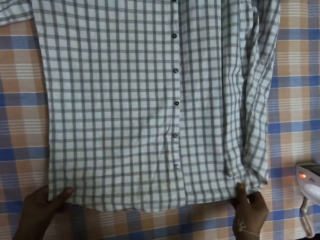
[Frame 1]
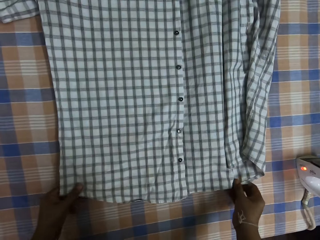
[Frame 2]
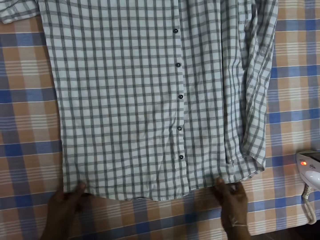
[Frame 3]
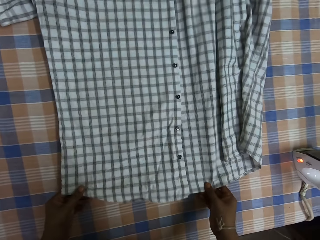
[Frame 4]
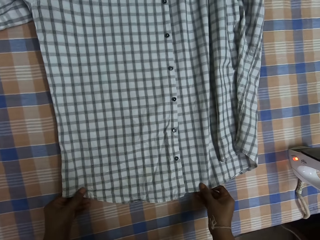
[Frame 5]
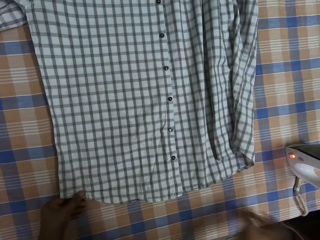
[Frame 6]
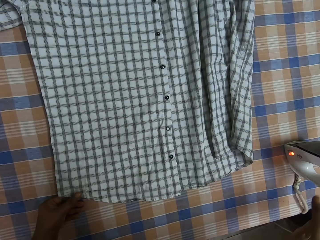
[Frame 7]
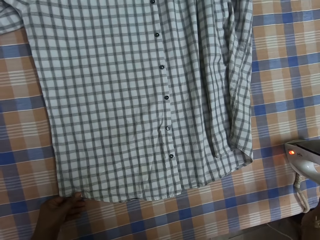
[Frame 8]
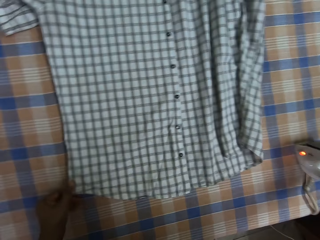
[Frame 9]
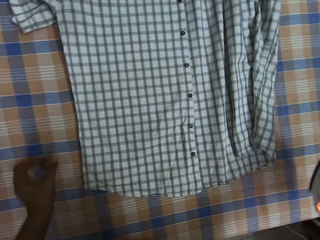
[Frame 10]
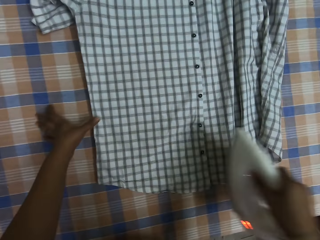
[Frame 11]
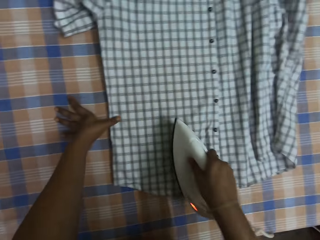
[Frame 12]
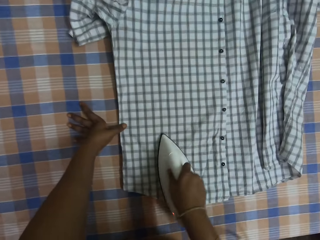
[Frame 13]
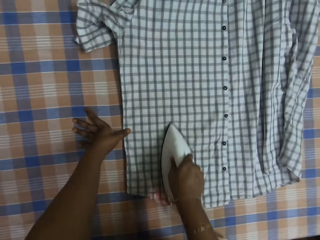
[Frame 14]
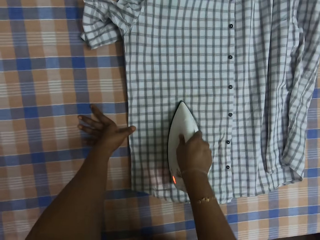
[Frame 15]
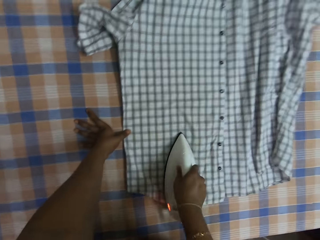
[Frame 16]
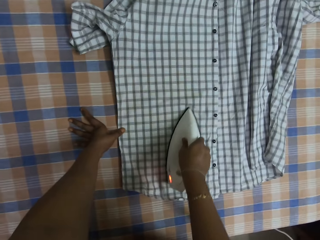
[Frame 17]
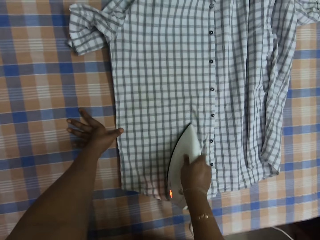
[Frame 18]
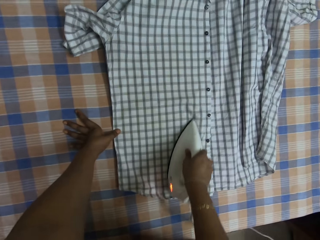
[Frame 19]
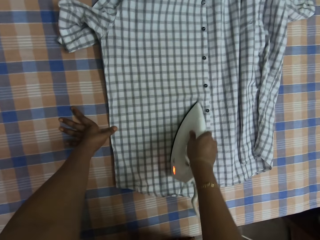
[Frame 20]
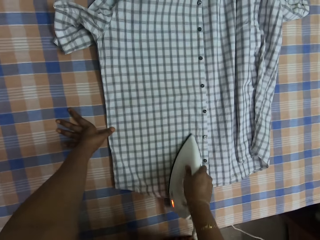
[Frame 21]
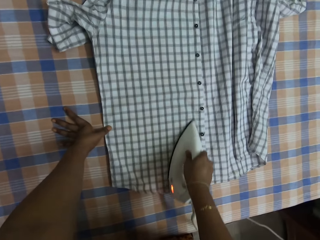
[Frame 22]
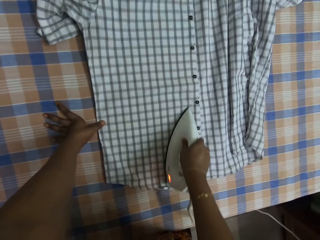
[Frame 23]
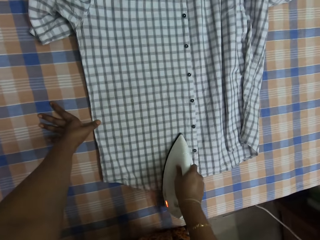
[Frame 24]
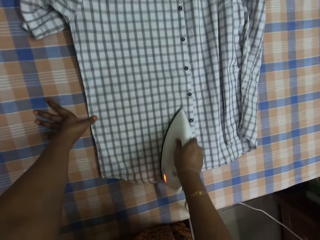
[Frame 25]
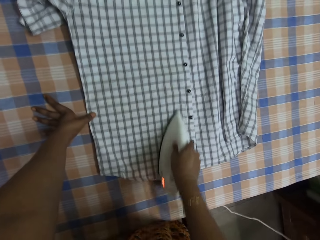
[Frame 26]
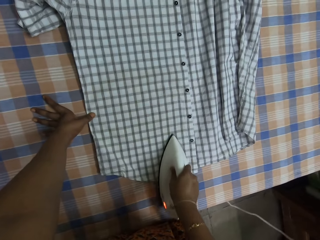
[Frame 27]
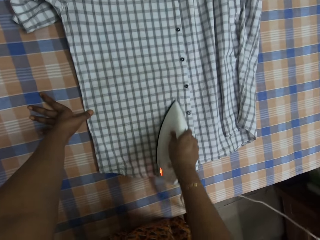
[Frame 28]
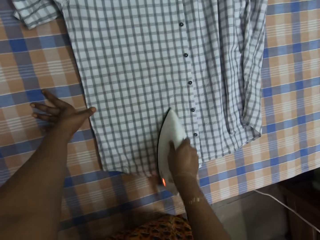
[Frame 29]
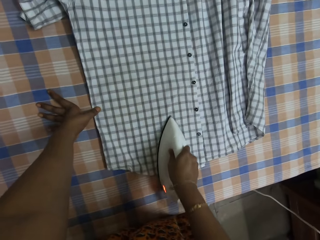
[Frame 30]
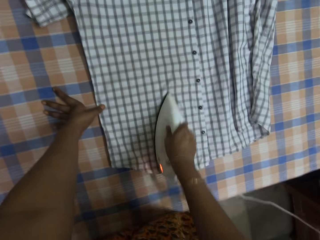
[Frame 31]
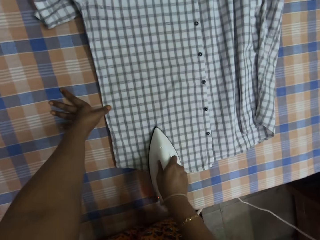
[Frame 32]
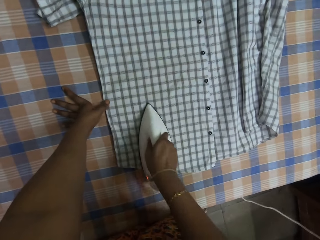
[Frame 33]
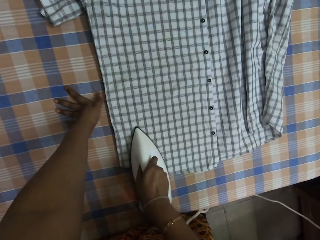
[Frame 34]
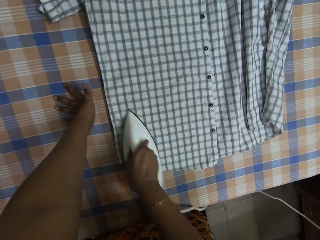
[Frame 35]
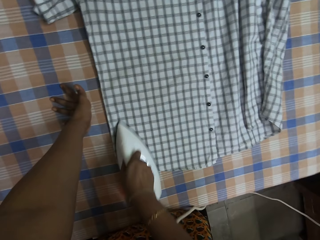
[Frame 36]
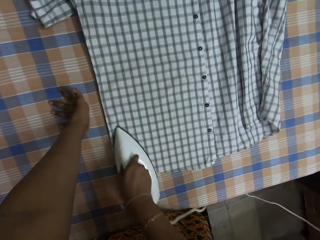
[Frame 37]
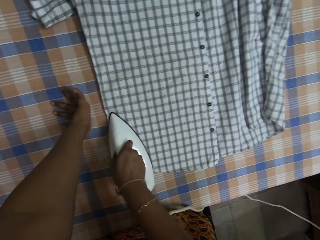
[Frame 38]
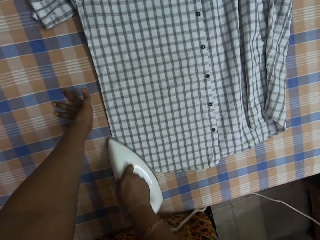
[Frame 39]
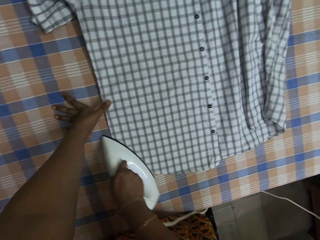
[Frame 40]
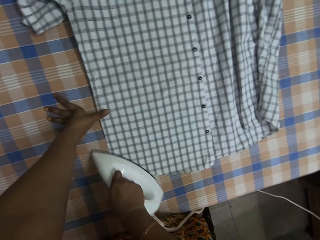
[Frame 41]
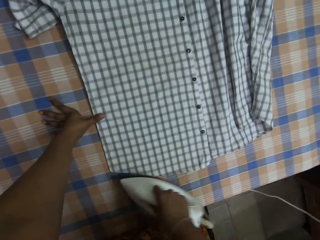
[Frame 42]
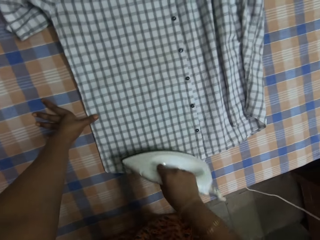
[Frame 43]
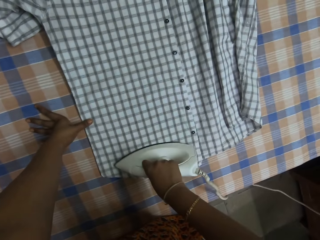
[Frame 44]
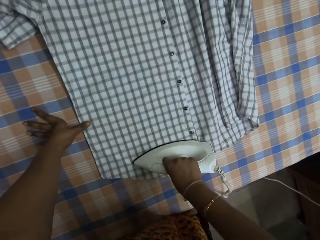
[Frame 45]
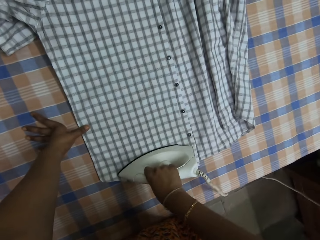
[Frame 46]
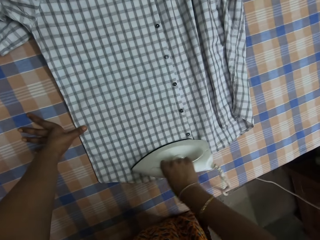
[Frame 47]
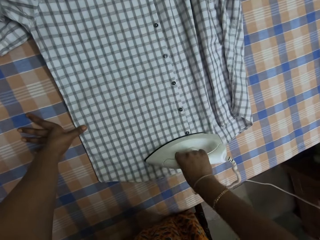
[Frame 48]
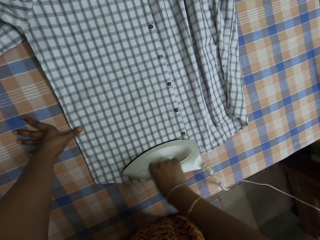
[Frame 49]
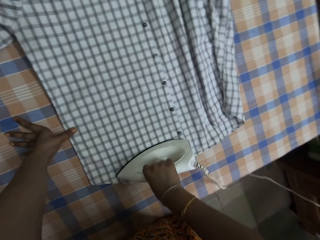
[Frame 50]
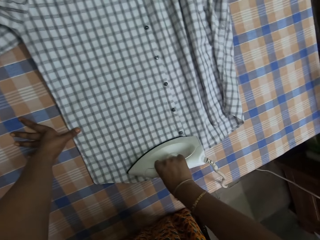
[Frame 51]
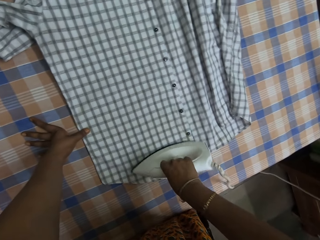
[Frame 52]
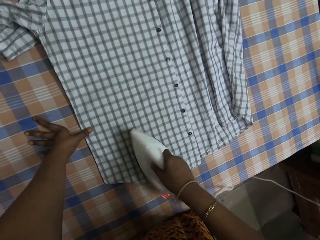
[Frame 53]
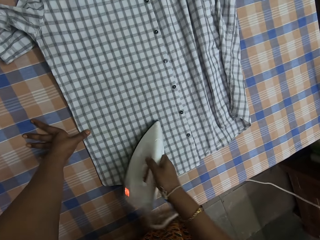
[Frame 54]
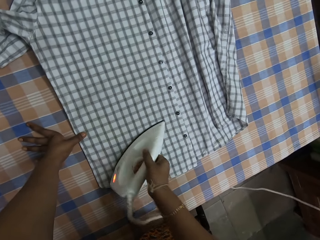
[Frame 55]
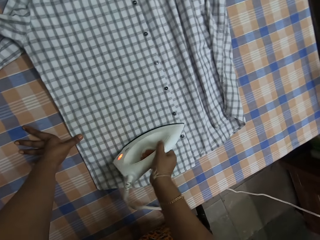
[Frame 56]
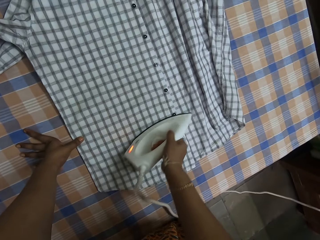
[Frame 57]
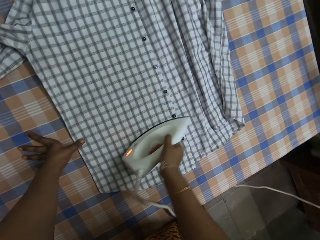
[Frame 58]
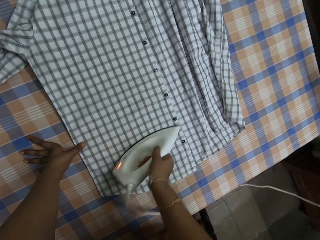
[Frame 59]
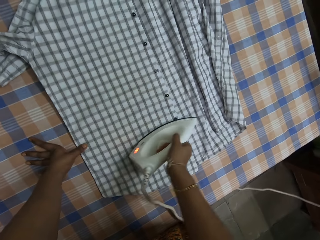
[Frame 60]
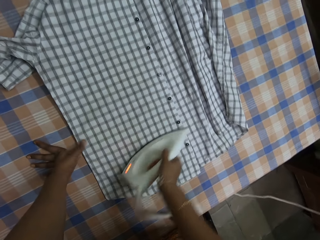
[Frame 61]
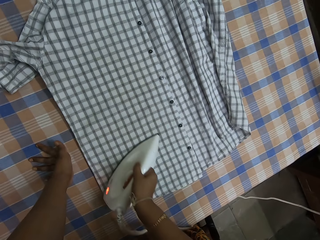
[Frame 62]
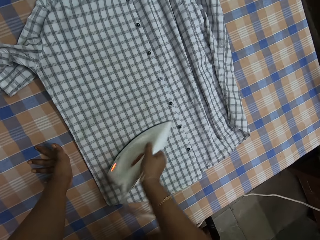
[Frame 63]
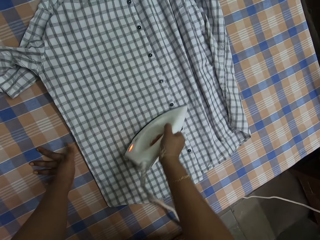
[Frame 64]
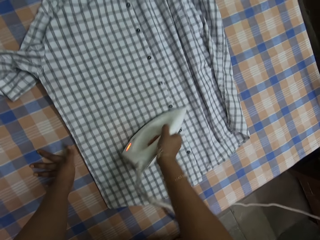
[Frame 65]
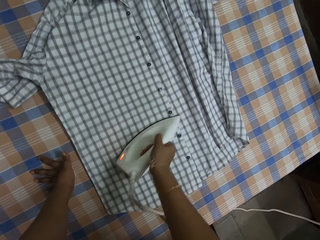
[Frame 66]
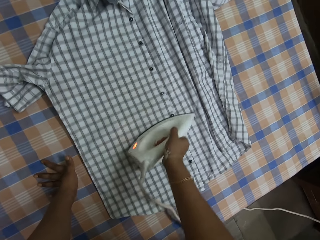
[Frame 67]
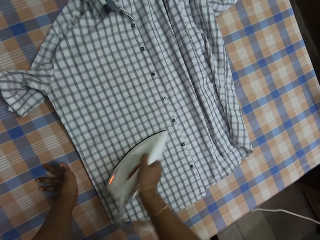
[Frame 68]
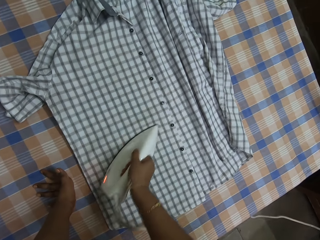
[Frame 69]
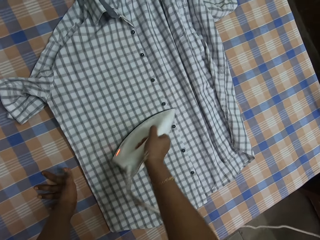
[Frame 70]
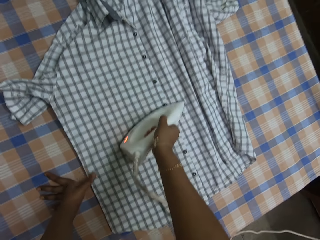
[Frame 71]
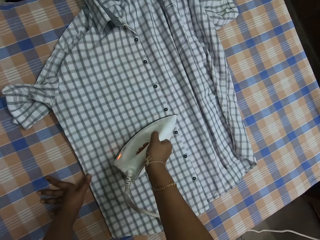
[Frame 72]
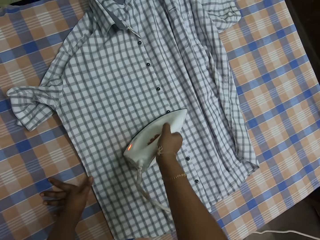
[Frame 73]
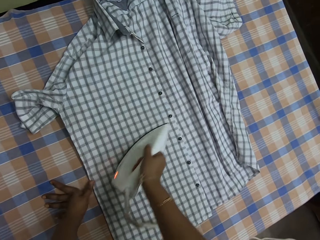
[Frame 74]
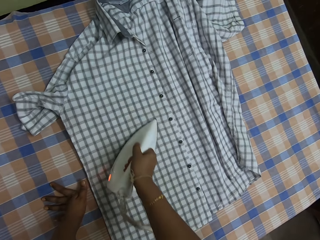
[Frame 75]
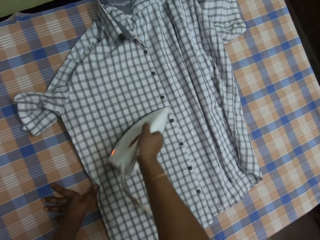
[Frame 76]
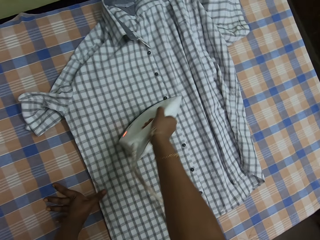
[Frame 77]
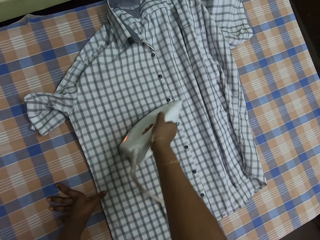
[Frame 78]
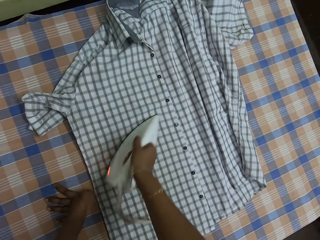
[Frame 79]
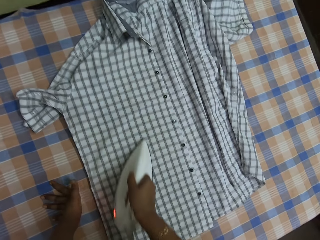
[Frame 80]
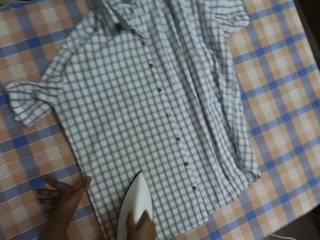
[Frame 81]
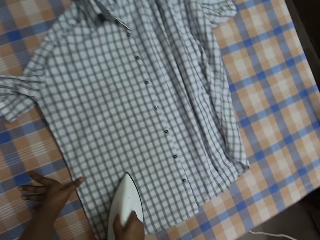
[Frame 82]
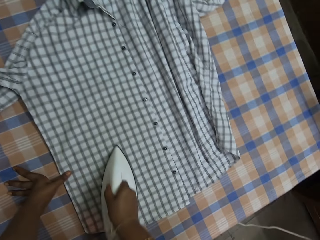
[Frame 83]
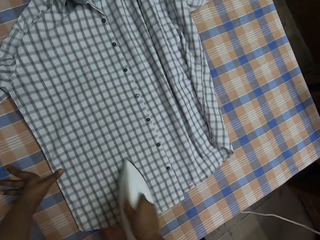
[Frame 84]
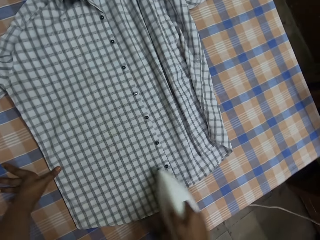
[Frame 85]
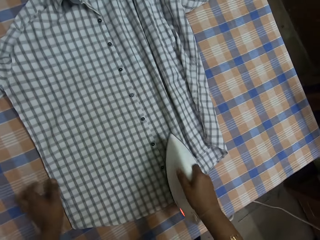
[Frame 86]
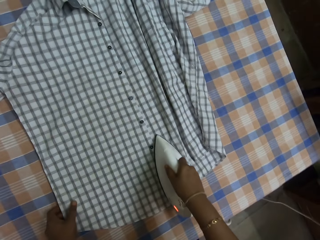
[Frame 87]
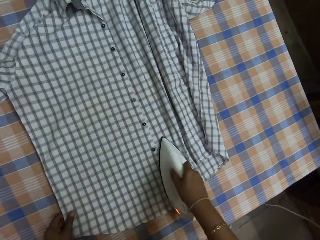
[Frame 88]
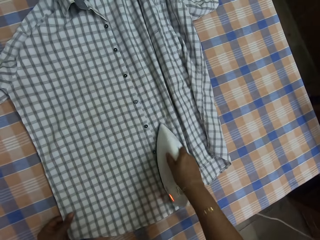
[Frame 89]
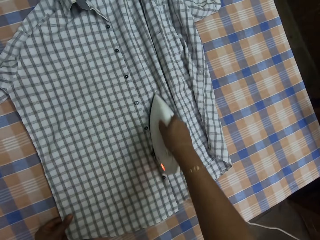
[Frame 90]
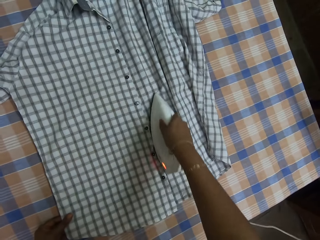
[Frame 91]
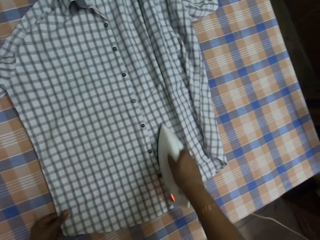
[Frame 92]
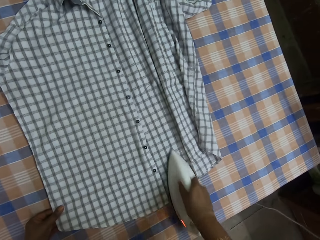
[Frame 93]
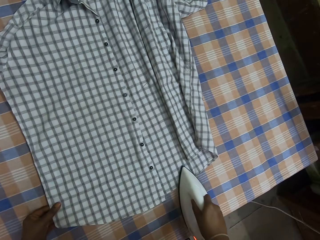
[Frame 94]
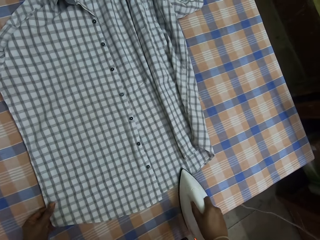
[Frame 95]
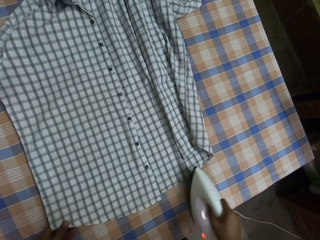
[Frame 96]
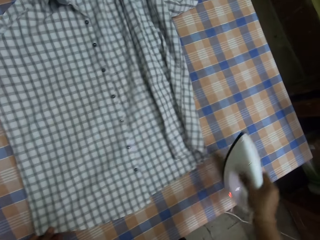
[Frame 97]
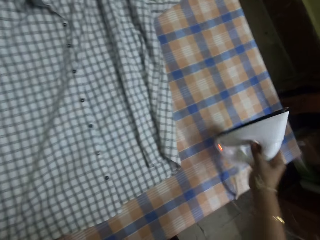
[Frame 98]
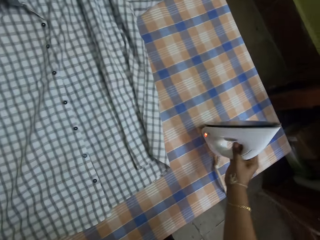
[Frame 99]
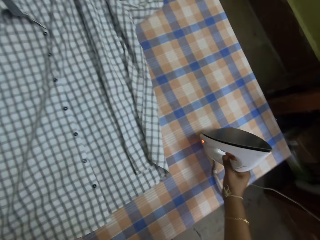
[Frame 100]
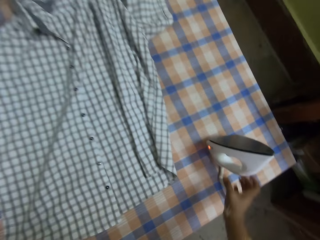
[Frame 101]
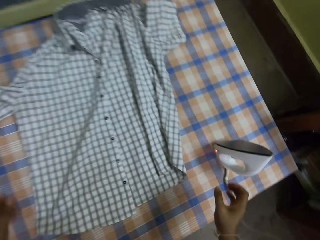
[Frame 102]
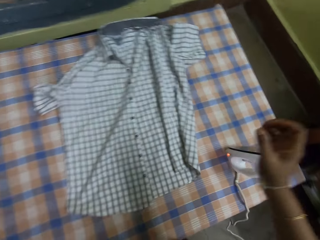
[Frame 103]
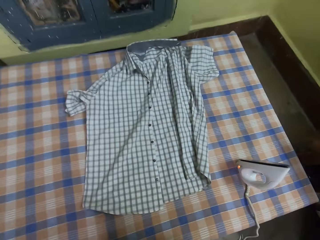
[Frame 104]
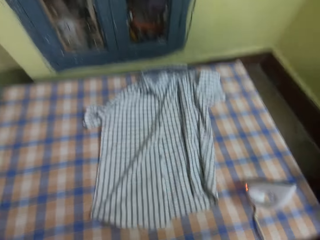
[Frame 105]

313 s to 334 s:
The camera wearer picks the iron from the table with her right hand. She irons the shirt on the table with the iron in her right hand. She interacts. She places the iron on the table with her right hand. She moves a hand.
